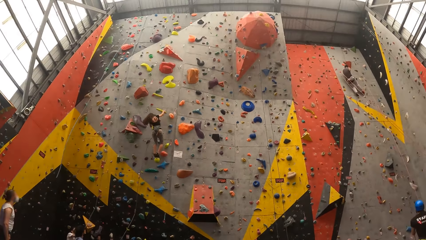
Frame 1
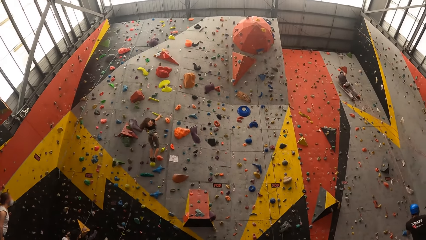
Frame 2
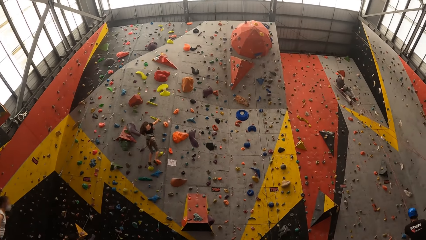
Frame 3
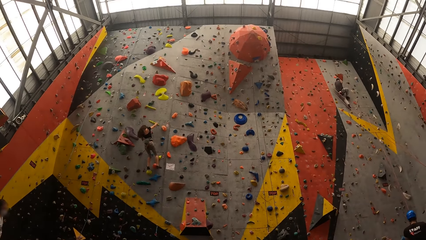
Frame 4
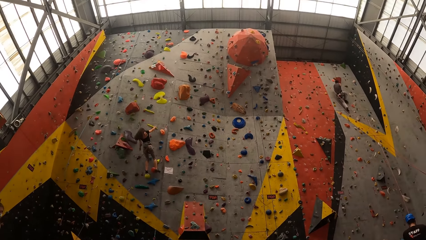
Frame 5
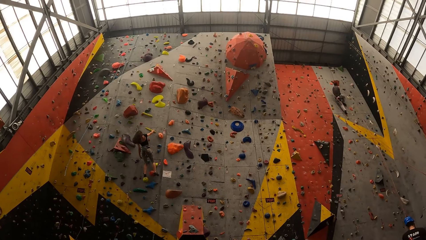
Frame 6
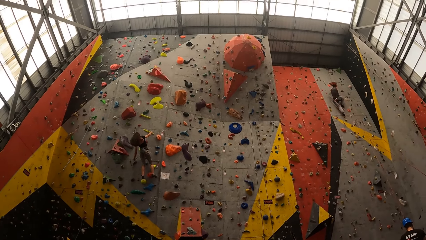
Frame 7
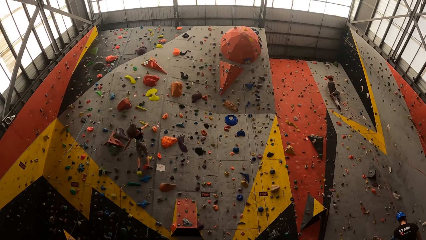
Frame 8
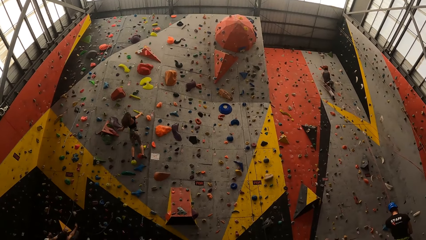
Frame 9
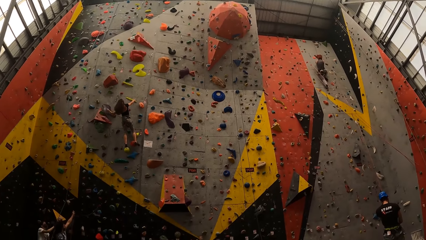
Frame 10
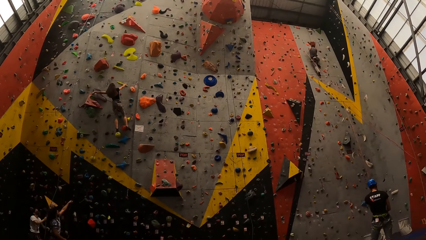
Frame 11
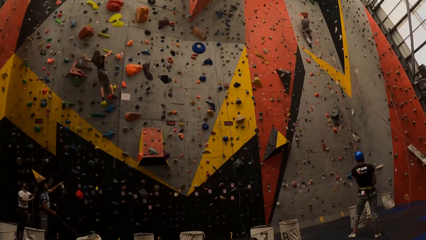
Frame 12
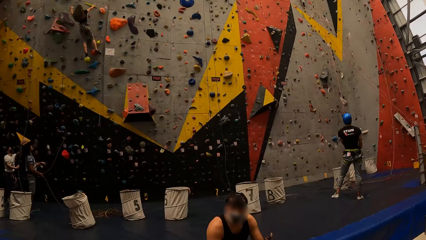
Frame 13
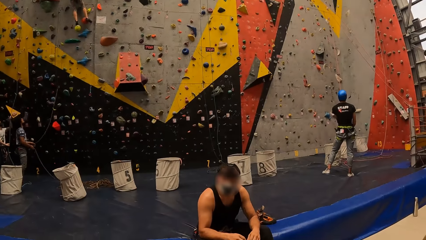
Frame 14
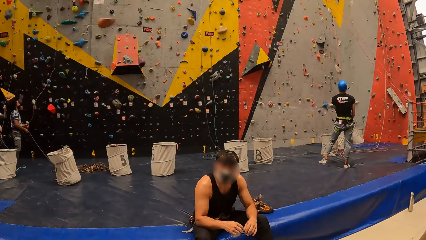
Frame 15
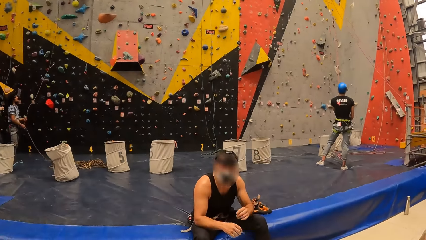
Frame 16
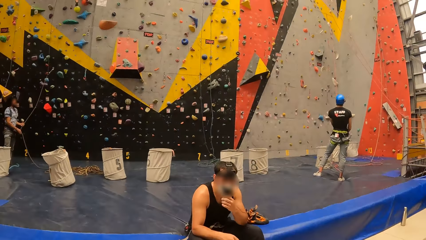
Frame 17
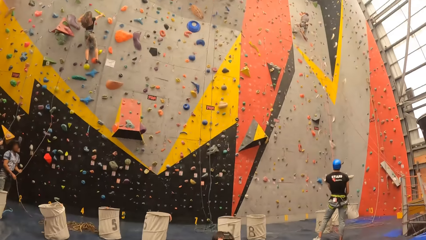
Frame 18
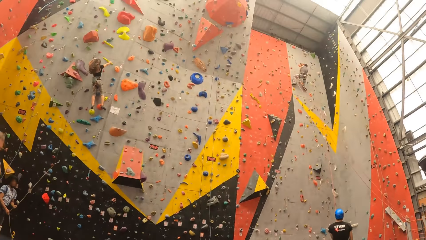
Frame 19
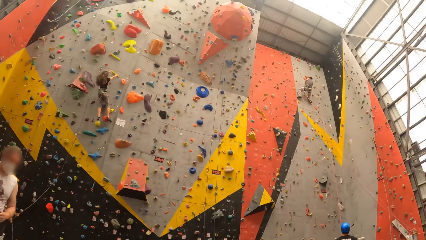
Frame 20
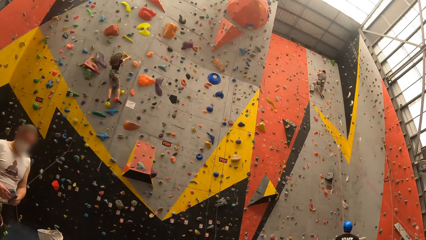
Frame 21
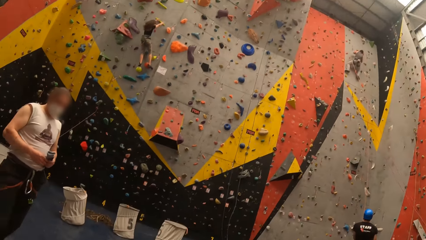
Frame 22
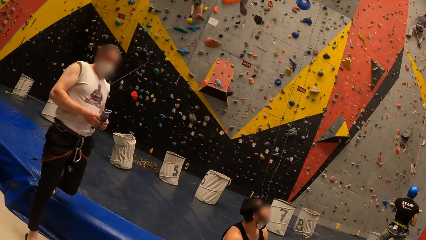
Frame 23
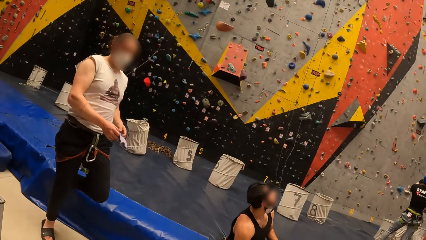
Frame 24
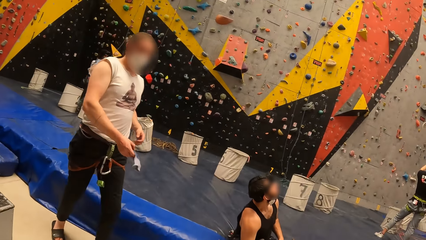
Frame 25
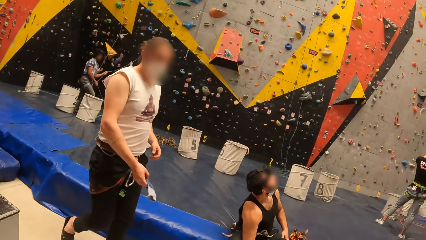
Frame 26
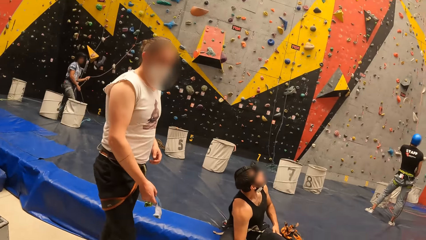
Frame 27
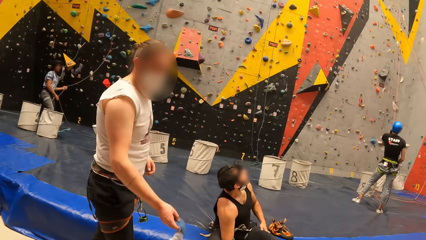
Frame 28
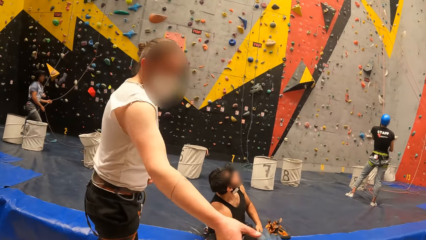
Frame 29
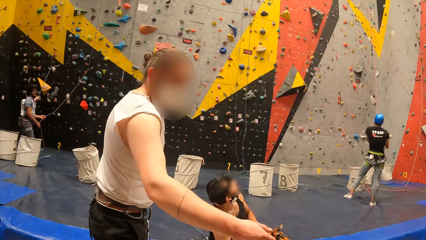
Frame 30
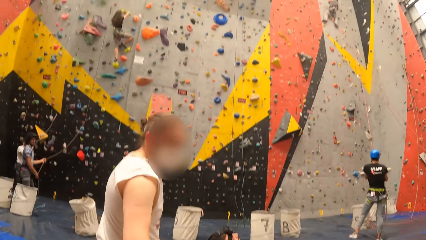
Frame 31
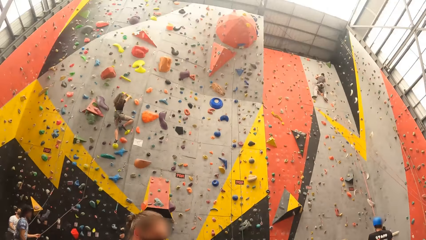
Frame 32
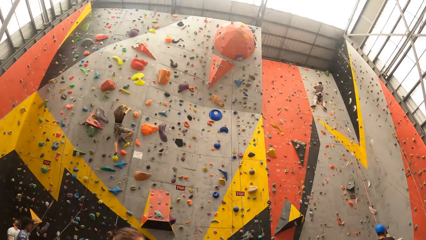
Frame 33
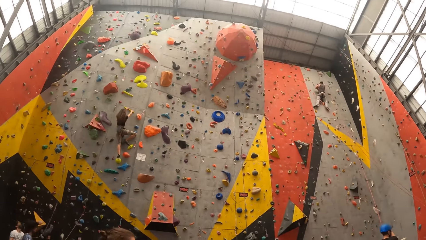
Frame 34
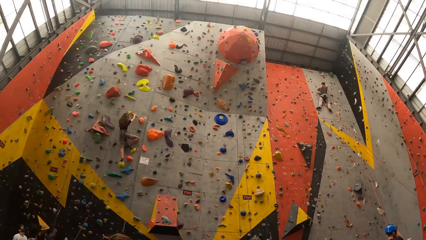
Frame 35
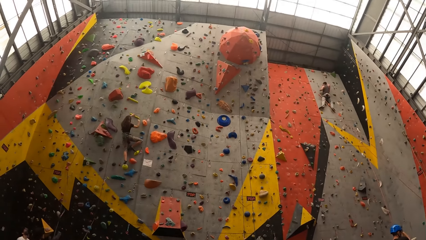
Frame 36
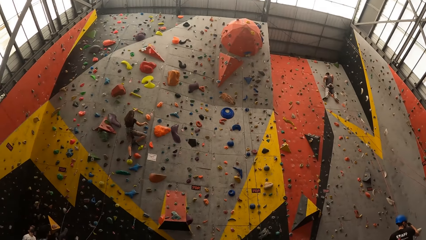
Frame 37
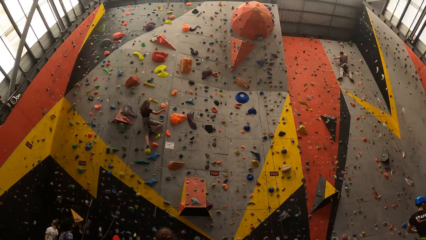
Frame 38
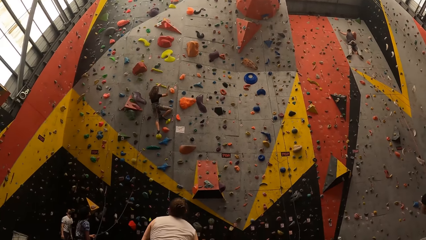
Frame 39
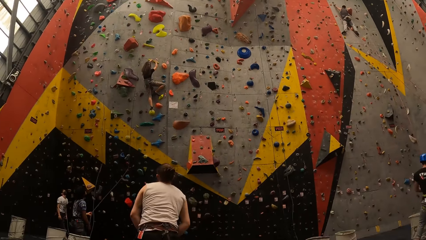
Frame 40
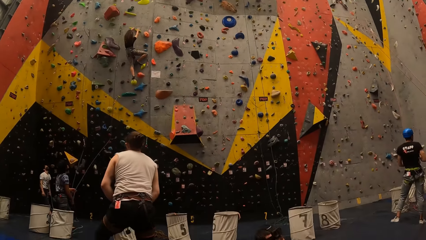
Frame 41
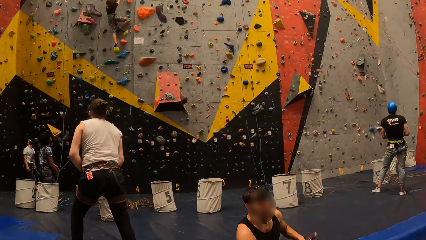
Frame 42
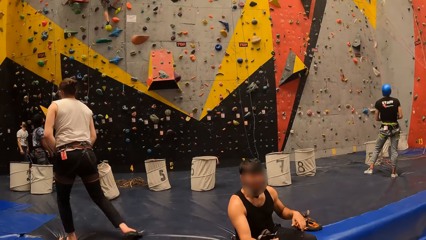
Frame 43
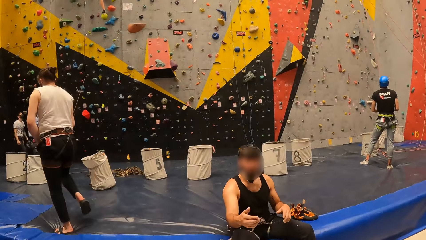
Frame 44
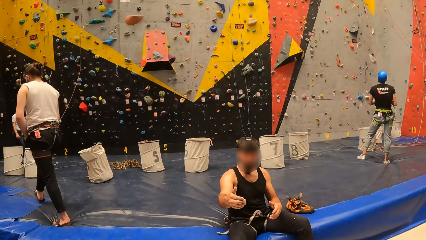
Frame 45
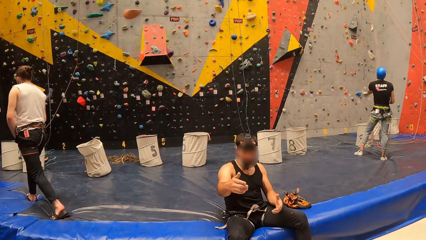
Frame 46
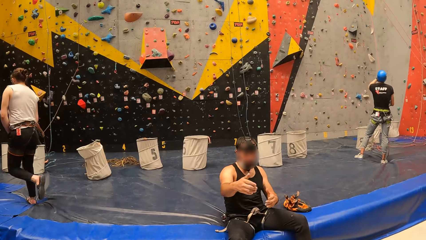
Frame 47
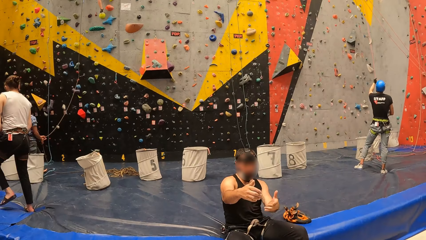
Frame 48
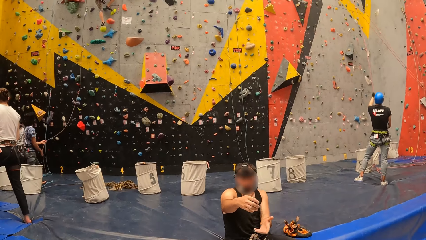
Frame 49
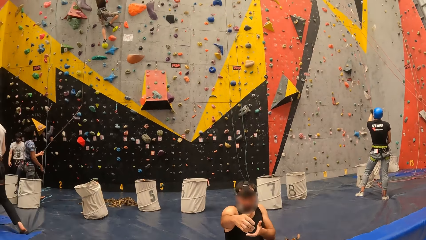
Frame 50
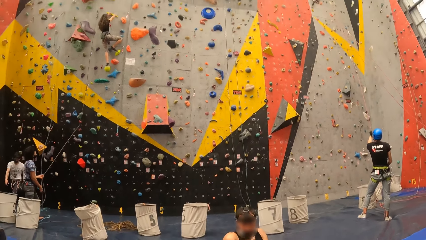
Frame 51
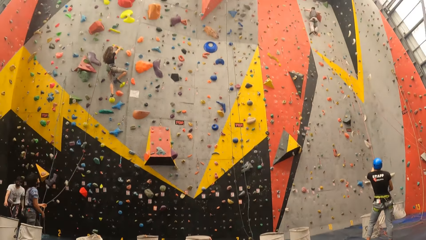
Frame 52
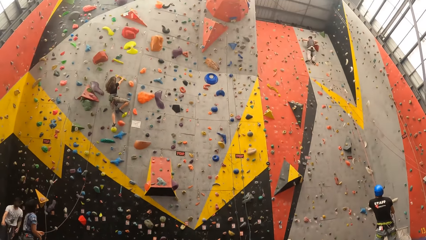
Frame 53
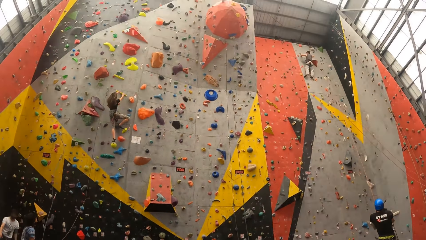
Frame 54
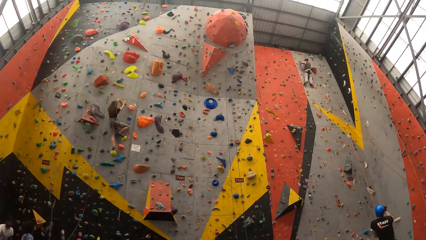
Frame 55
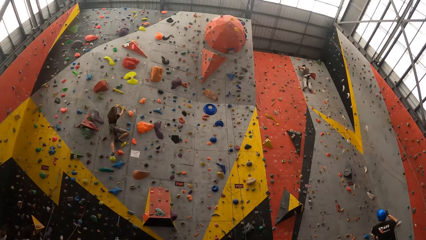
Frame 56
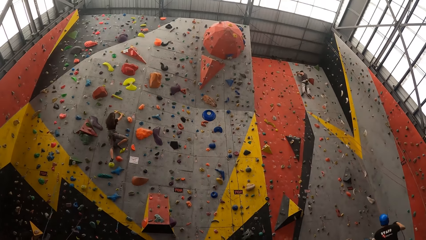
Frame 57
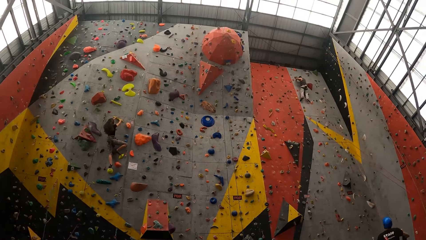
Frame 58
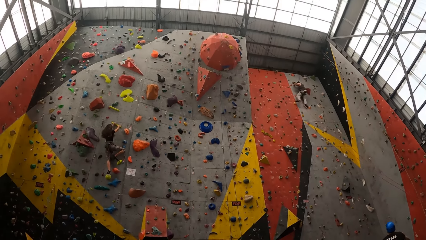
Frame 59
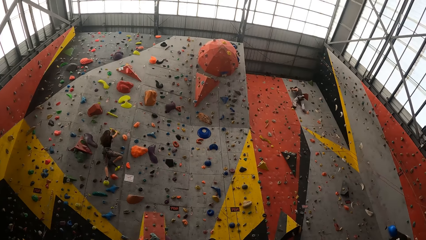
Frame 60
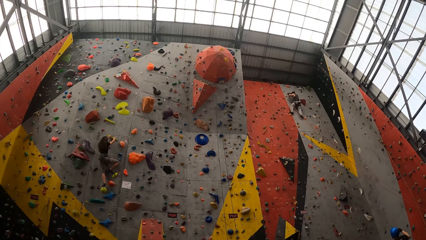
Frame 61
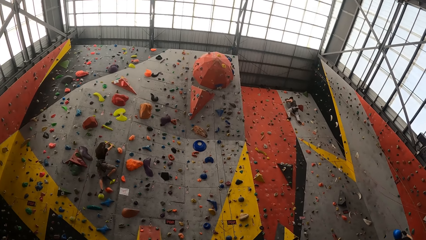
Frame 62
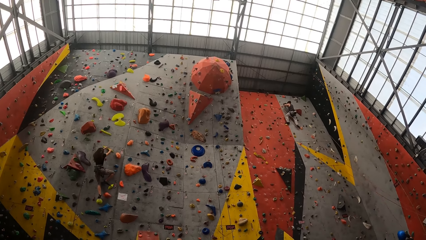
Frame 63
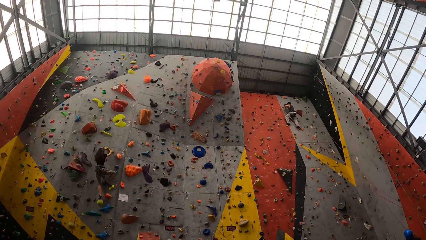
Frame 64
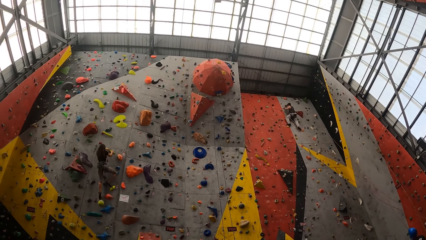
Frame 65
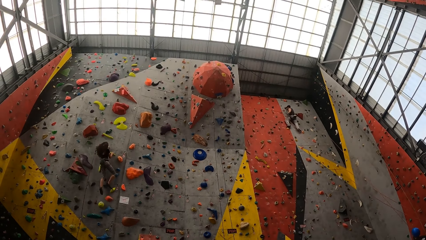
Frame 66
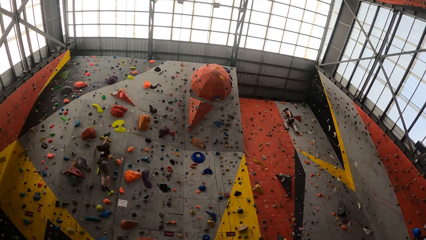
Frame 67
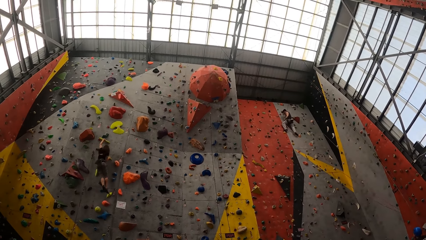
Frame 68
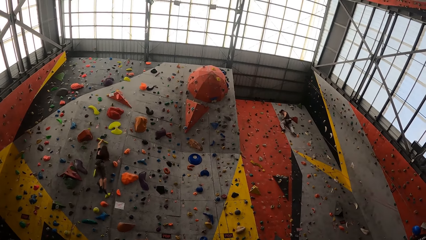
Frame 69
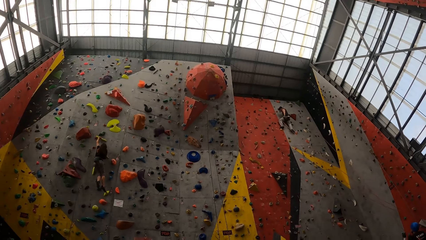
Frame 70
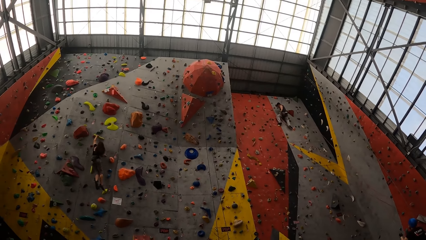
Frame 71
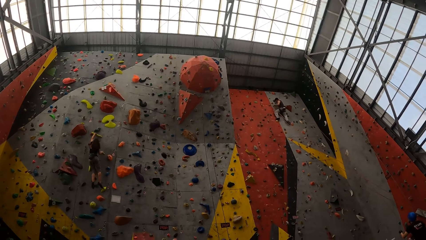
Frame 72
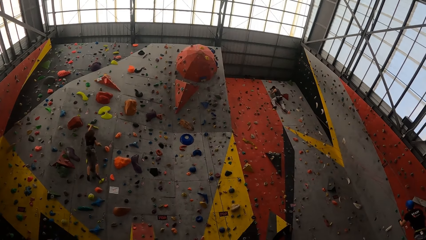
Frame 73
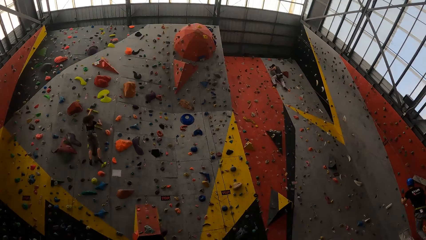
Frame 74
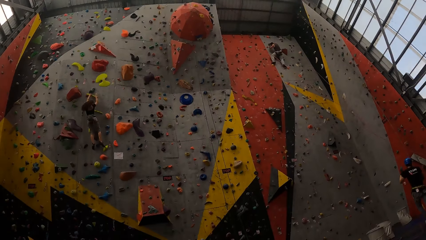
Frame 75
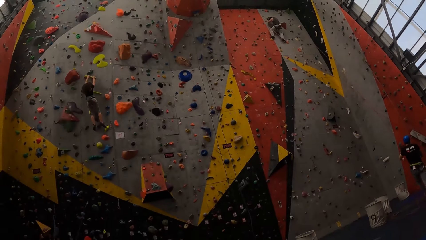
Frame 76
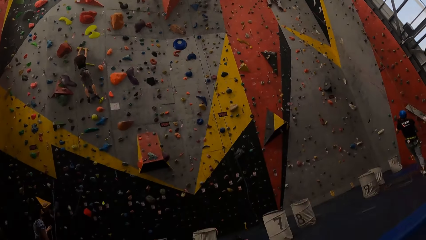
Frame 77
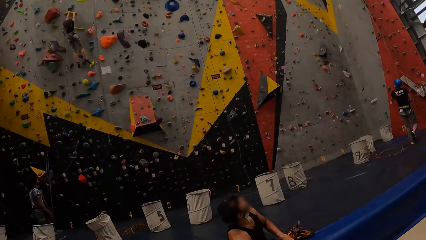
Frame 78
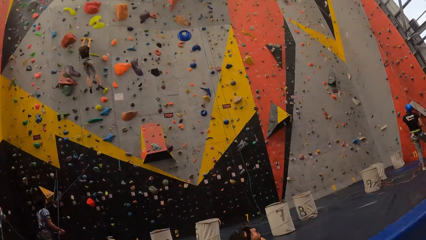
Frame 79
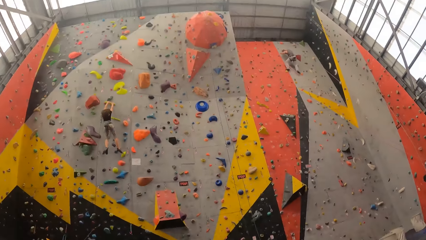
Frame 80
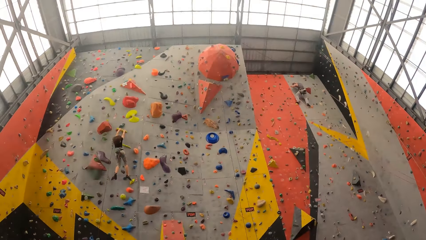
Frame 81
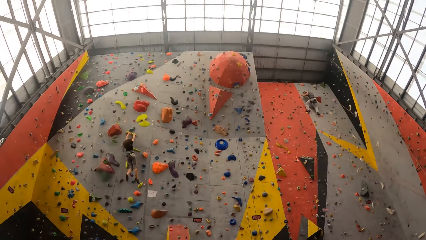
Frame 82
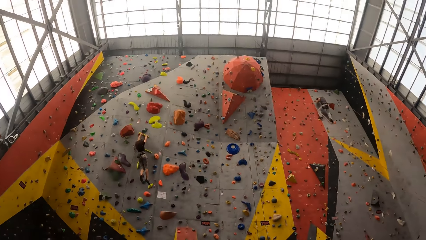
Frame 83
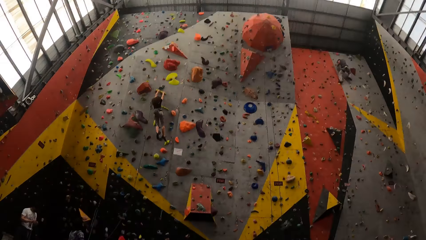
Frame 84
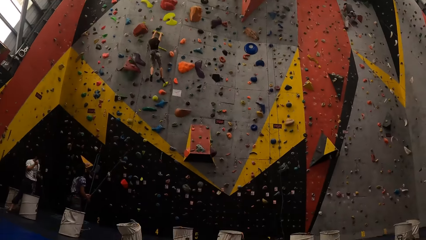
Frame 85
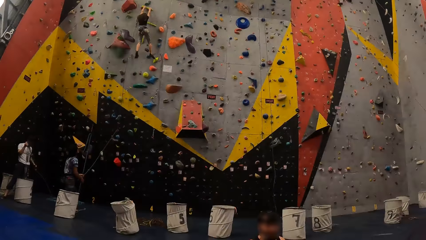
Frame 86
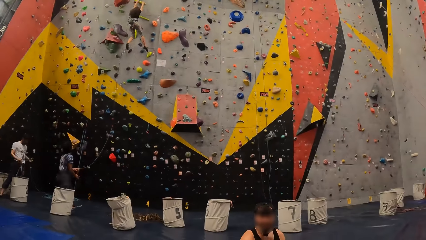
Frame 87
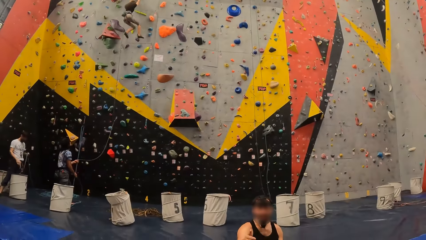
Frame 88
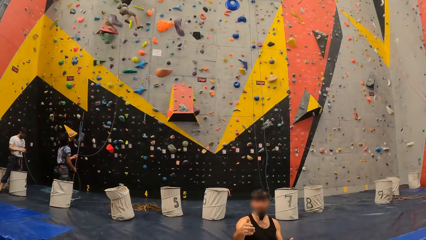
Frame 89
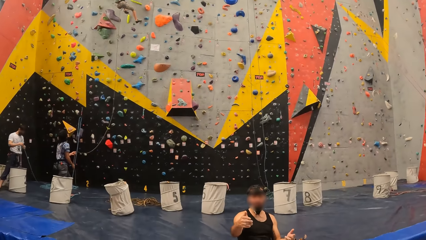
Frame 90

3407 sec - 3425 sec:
A man touches his mask with his hand. He grabs the face mask with a left hand. The camera wearer stares up the building. A lady walks towards the camera wearer. She drops cotton socks on the floor with a right hand. The camera wearer stares up the building. The lady walks. The man moves hands. The camera wearer stares up the building. They stare around. They stare up the building. They stare around.
